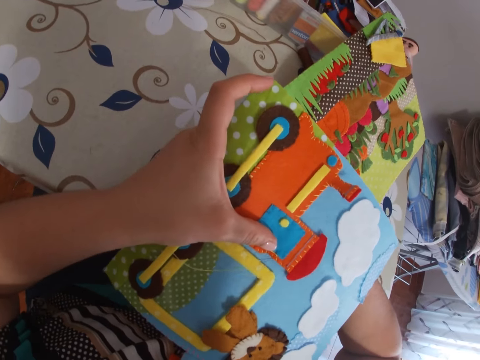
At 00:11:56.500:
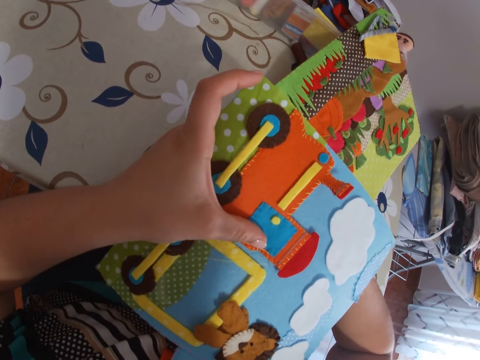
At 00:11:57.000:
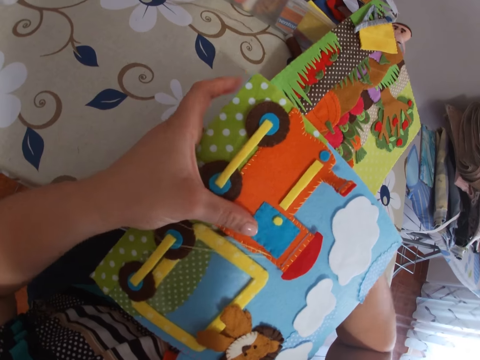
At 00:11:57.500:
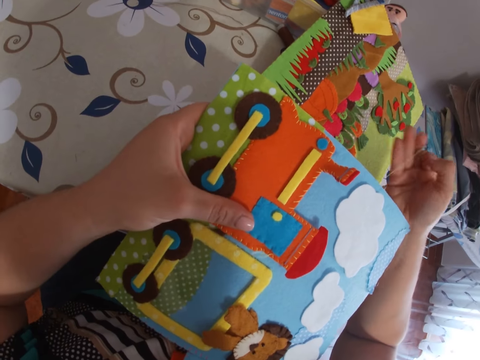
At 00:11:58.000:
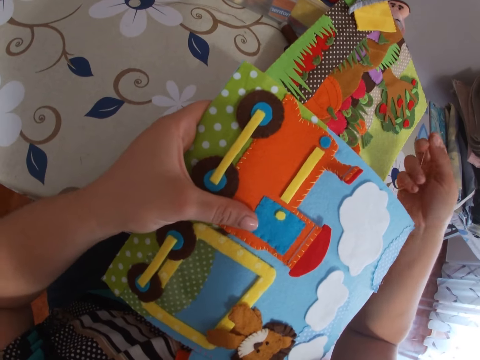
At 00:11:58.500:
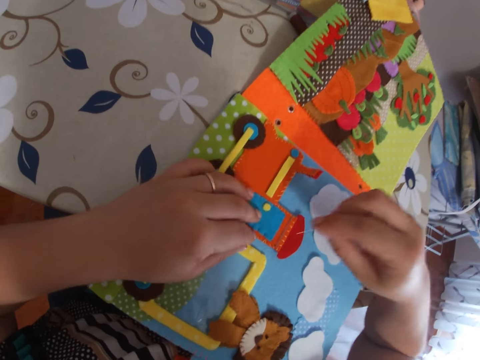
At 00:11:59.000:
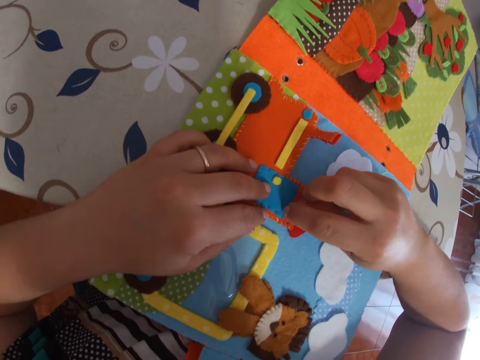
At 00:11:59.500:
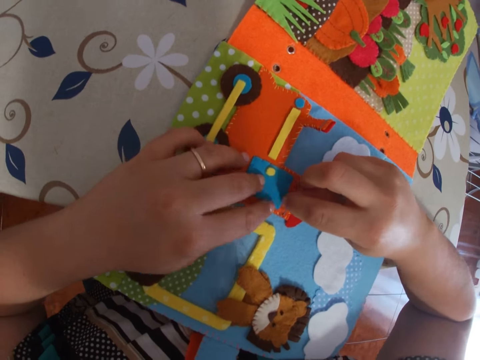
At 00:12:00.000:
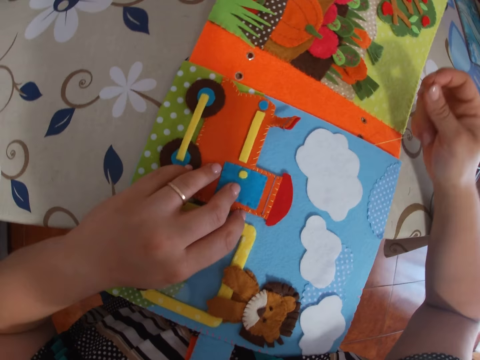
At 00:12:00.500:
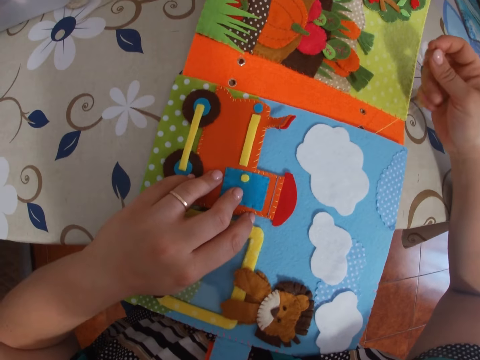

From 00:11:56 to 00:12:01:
The camera wearer pulls the thread with her right hand. She scratches the paper book with the needle.

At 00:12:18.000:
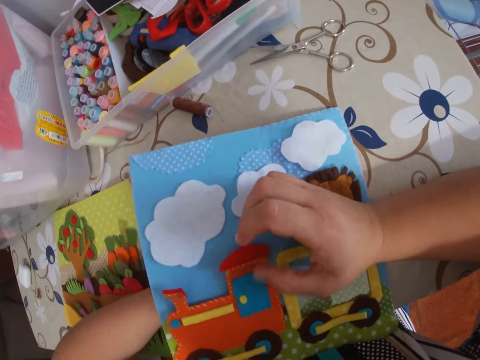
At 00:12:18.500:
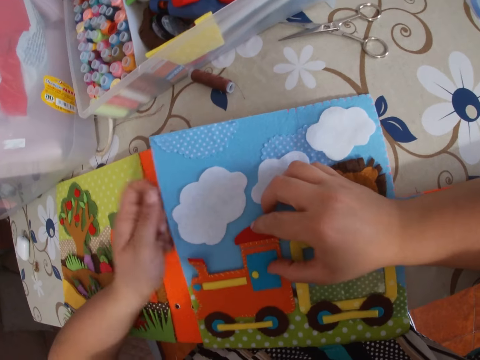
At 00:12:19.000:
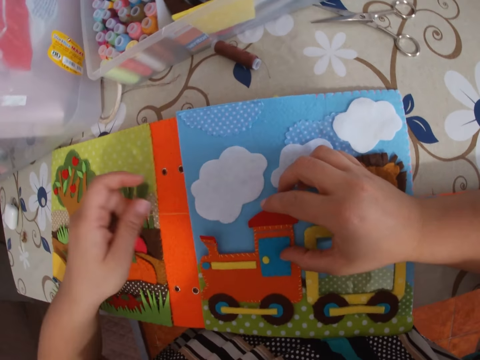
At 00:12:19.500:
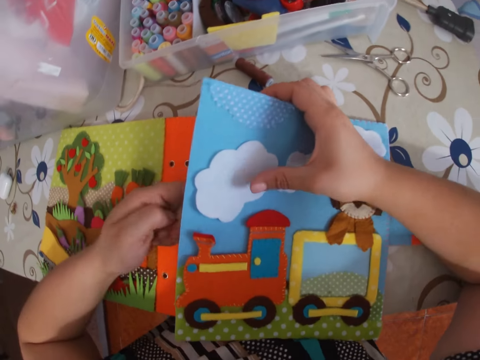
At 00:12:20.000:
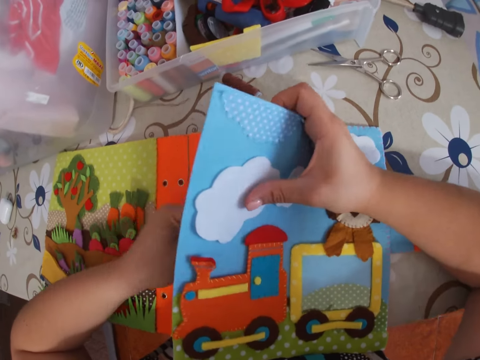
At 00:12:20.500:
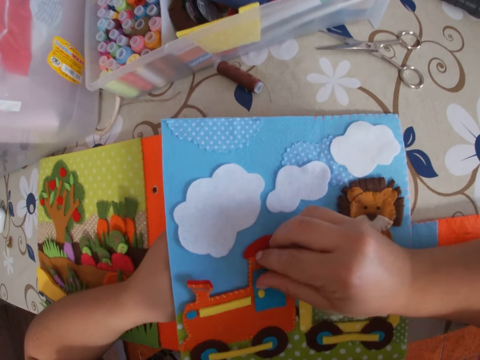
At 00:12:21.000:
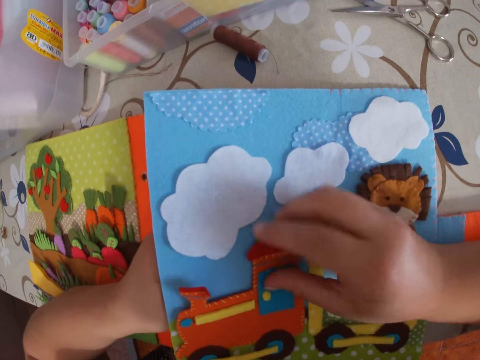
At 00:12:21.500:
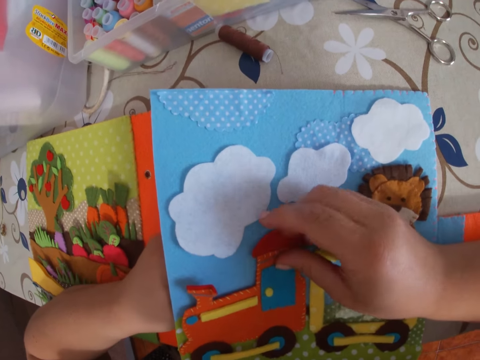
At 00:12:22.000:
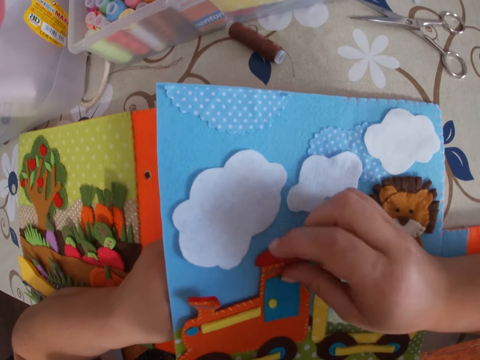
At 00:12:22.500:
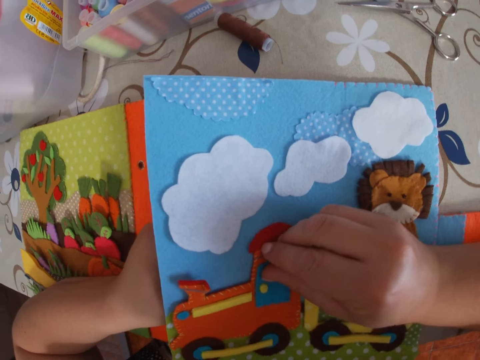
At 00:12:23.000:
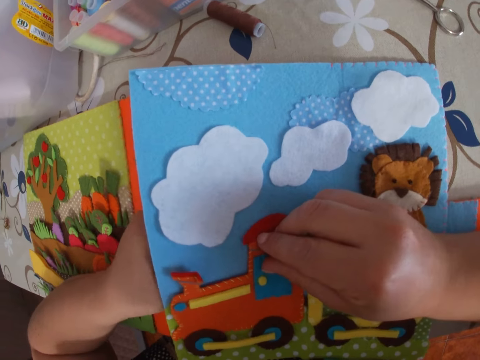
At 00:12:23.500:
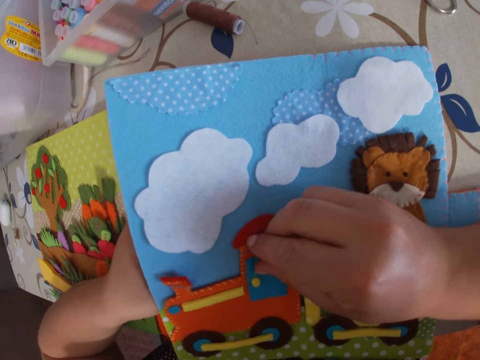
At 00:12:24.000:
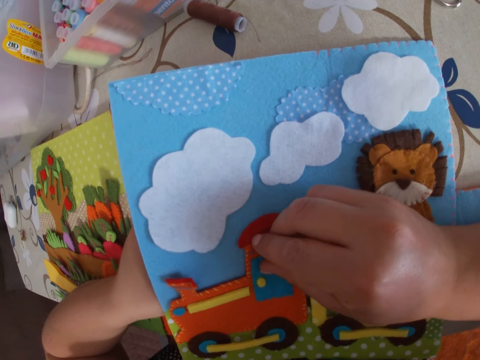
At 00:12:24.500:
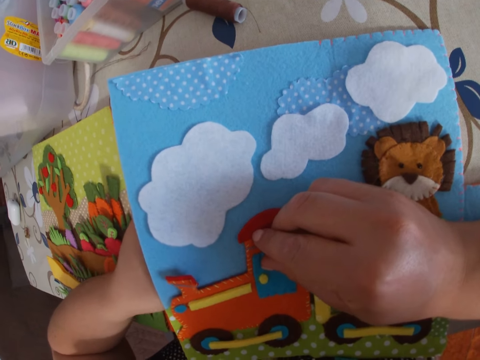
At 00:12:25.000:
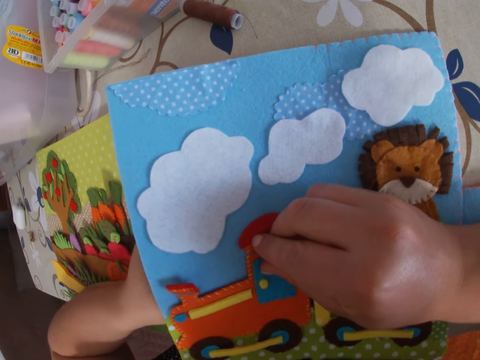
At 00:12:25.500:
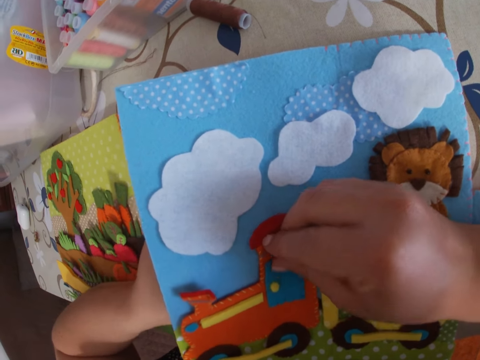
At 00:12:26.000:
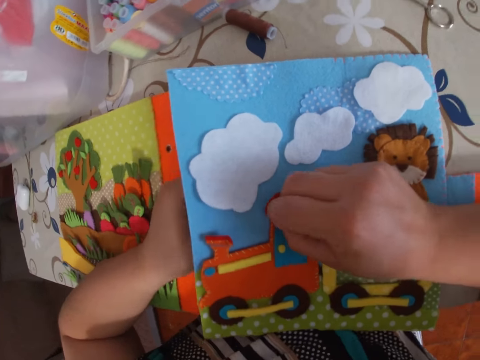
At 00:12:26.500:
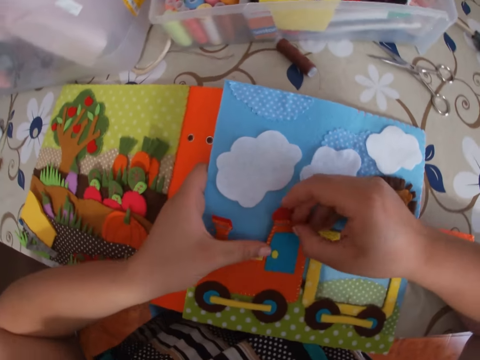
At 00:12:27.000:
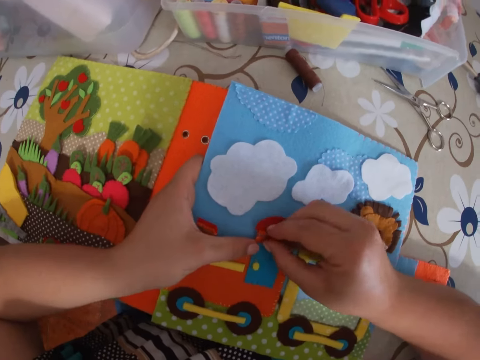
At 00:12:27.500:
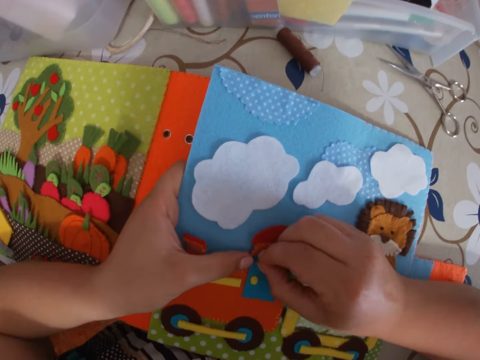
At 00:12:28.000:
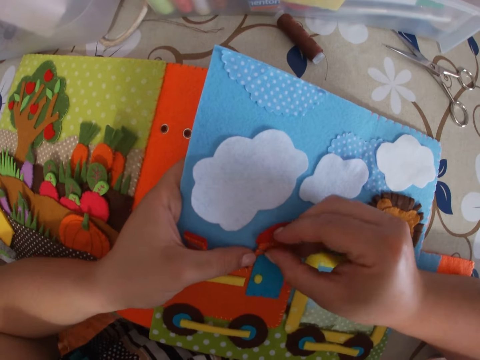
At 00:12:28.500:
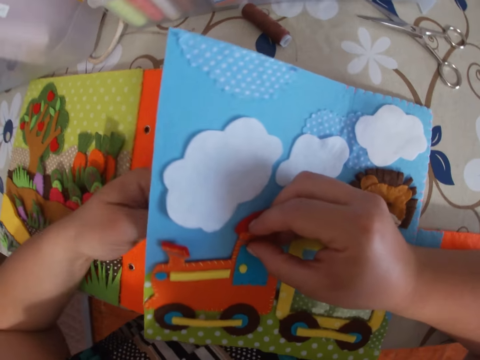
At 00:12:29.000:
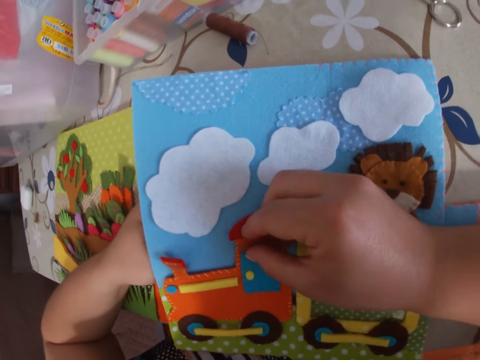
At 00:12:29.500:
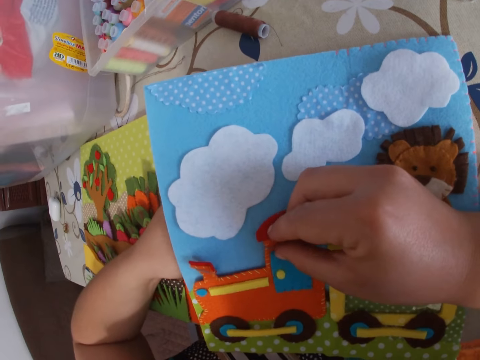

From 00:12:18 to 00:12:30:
The camera wearer pulls the needle with thread through the paper with her left hand. She sticks the needle with thread in the paper. She sews the cardboard with the needle.

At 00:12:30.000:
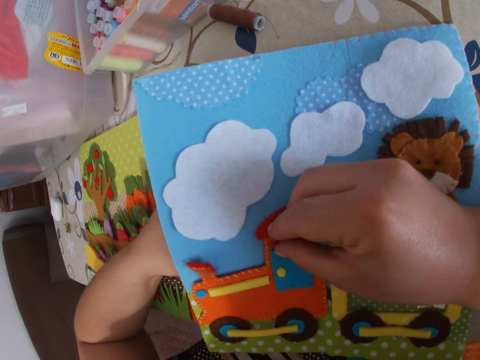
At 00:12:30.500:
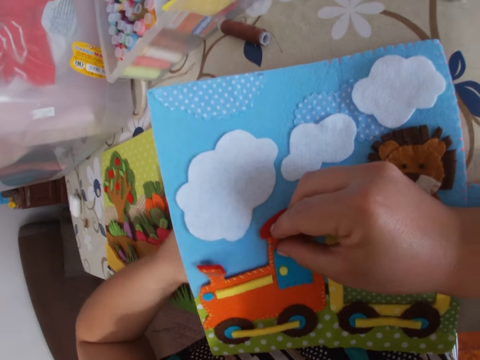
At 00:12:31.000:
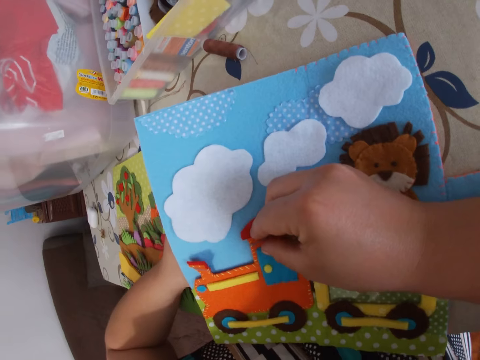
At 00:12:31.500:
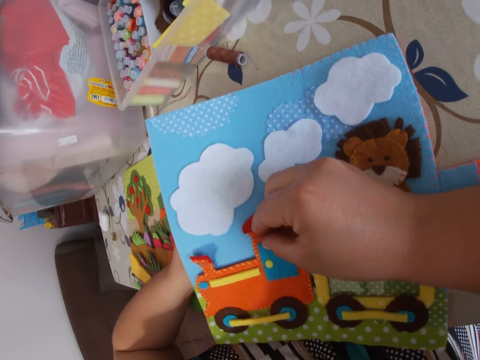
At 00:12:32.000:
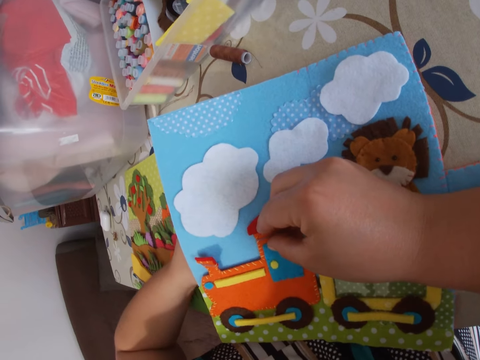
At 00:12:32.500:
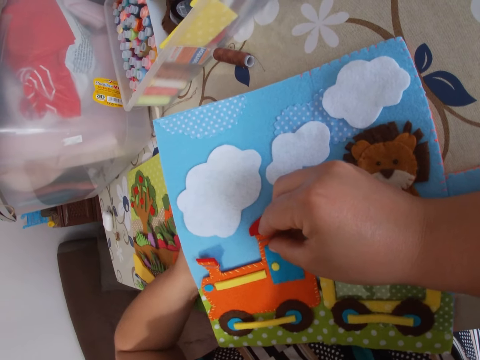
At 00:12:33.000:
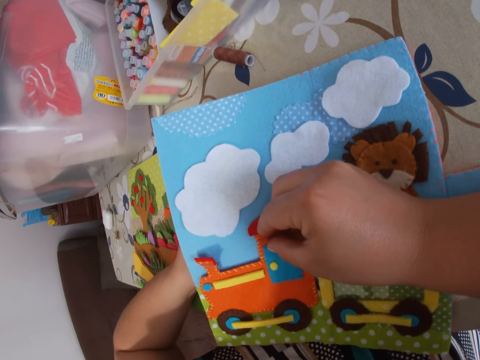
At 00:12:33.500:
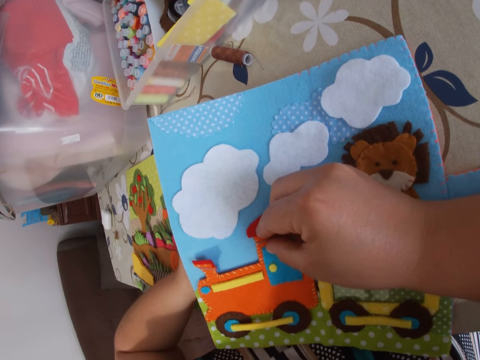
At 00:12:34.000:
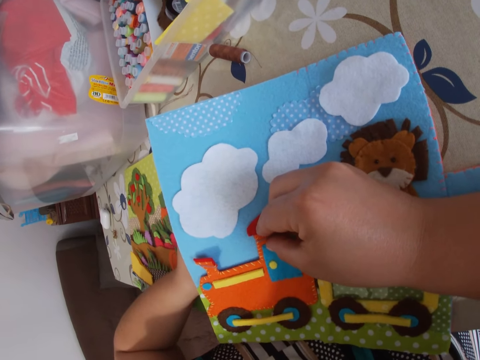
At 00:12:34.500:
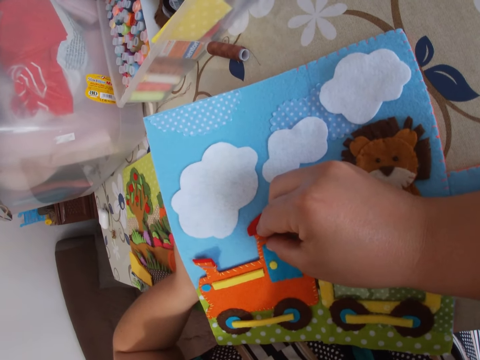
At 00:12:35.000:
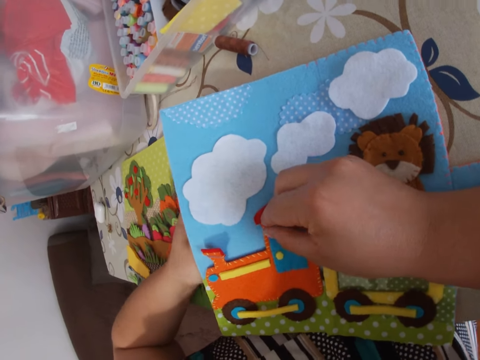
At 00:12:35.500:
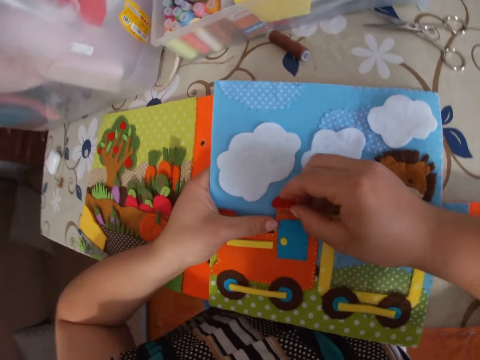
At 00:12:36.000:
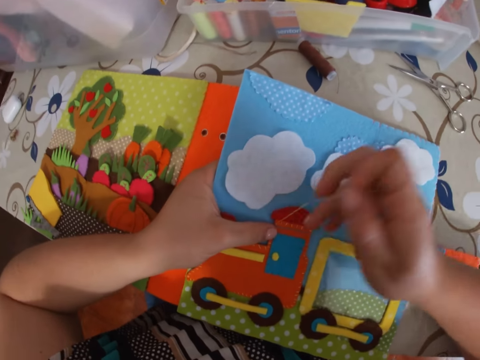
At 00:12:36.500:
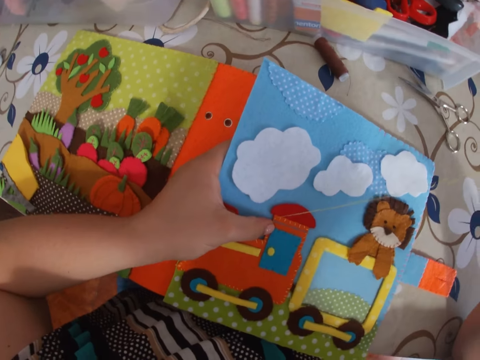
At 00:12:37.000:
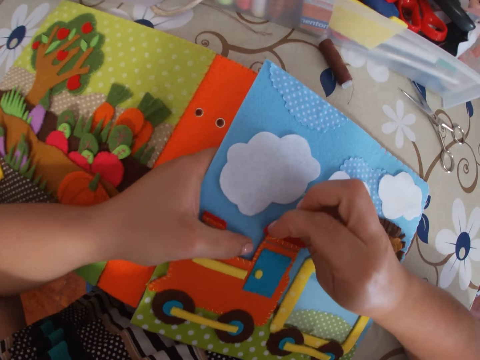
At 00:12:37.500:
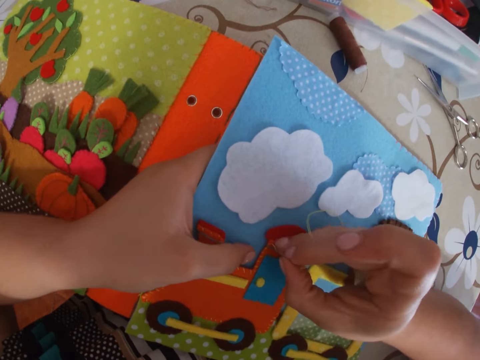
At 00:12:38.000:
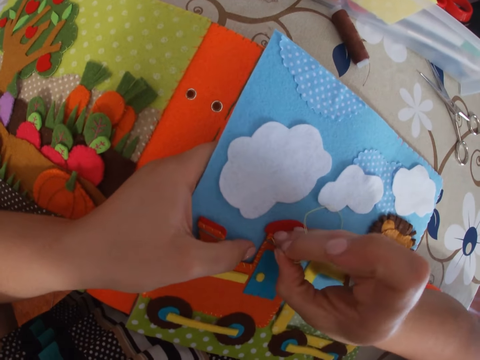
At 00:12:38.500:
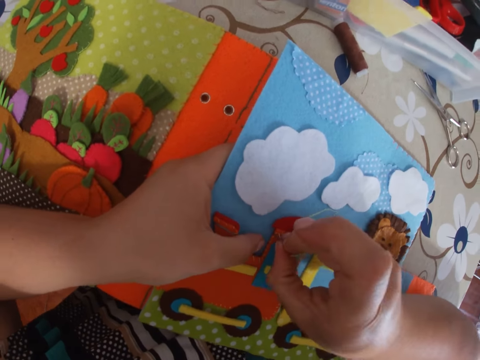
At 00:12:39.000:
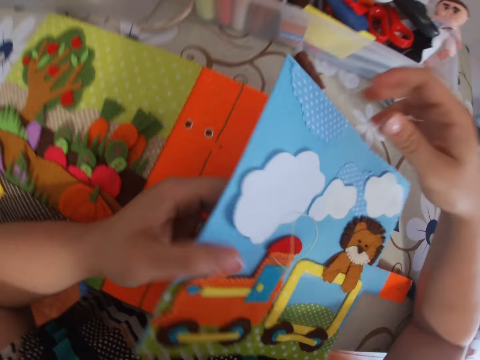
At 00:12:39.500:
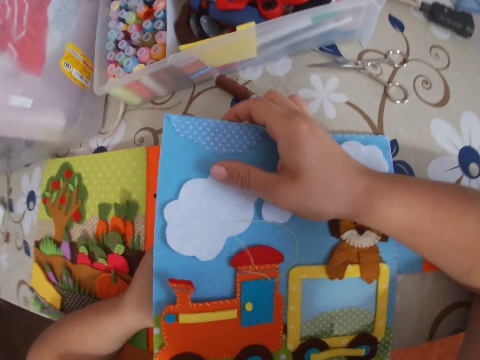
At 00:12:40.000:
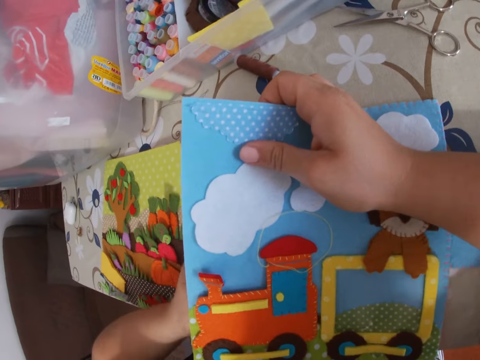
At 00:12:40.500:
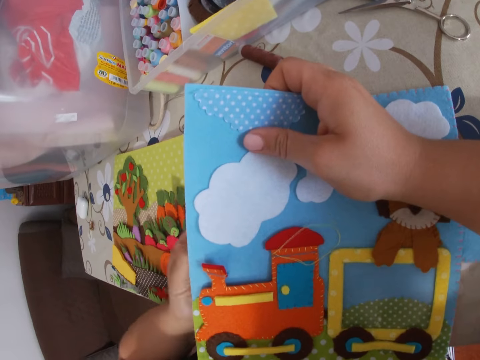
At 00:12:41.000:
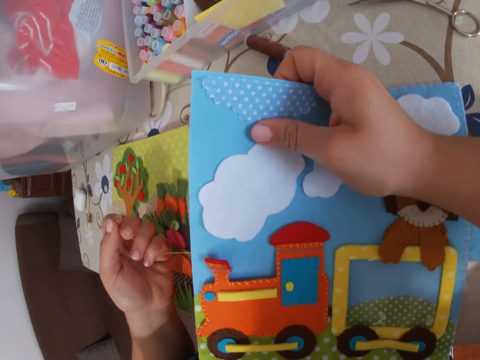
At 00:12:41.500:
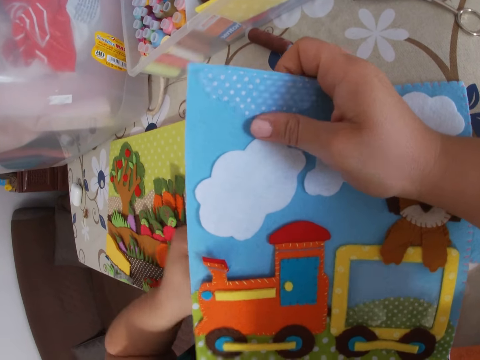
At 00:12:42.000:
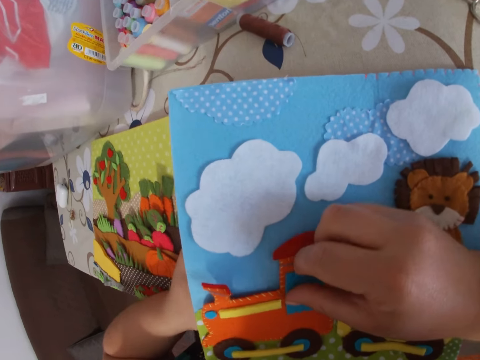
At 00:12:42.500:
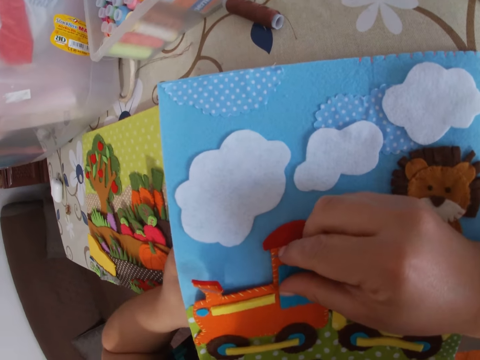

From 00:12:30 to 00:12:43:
The camera wearer pulls the needle with thread through the paper with her right hand. She sticks the needle with thread in the paper. She sews the cardboard with the needle. She pulls the needle with thread through the paper with her left hand. She sticks the needle with thread in the paper.
